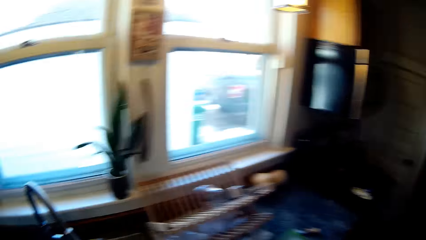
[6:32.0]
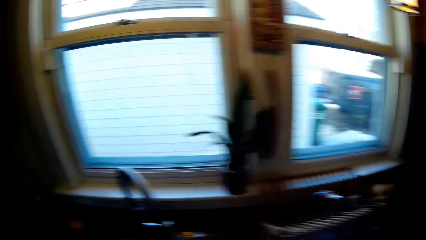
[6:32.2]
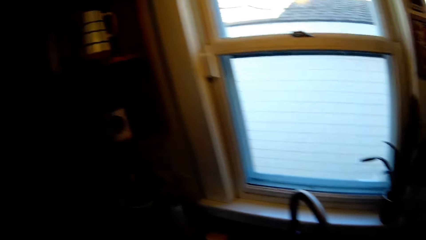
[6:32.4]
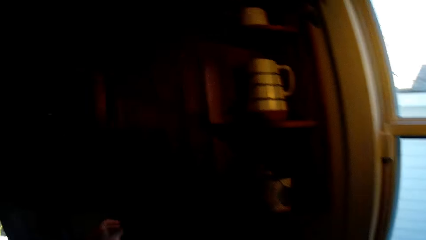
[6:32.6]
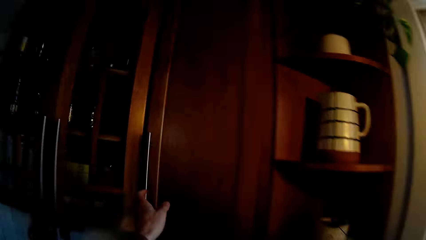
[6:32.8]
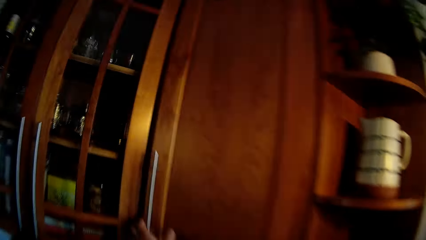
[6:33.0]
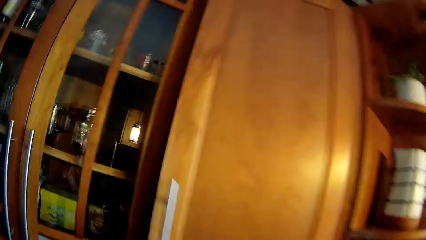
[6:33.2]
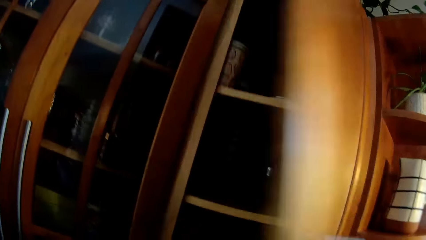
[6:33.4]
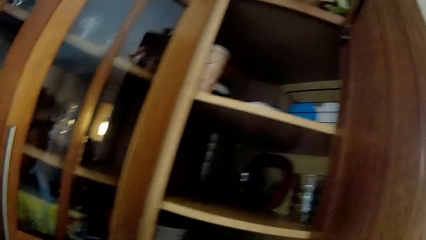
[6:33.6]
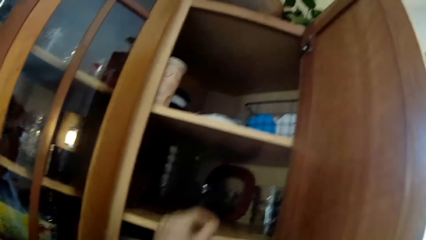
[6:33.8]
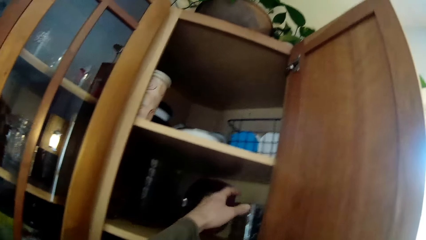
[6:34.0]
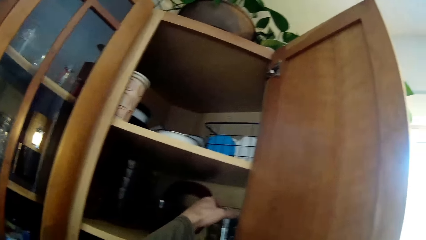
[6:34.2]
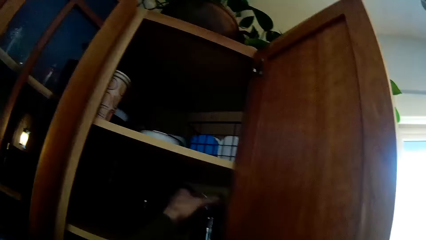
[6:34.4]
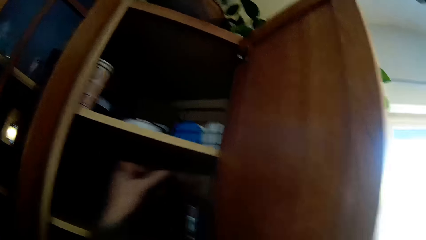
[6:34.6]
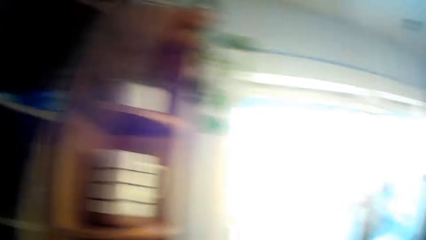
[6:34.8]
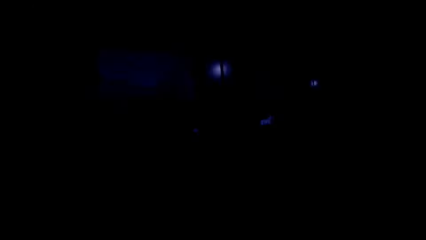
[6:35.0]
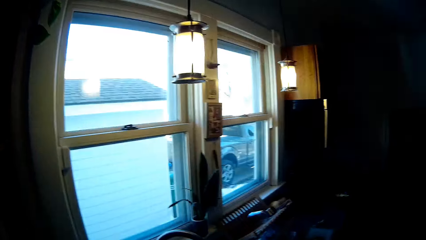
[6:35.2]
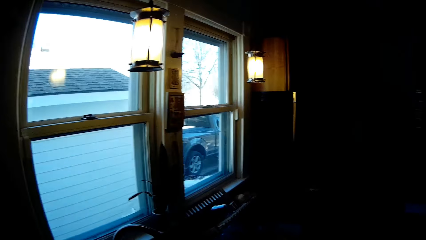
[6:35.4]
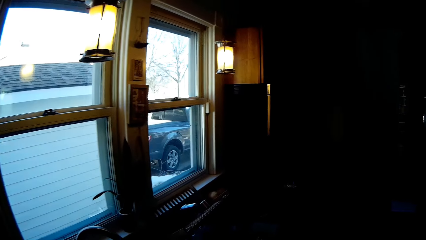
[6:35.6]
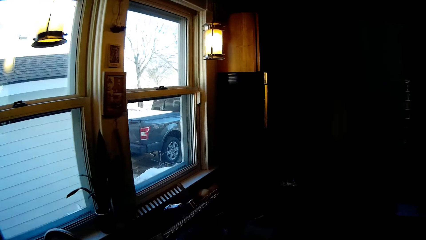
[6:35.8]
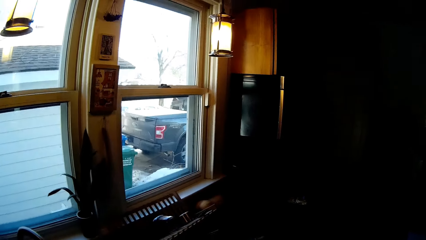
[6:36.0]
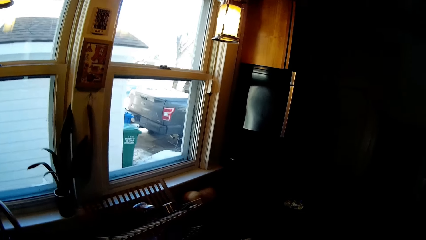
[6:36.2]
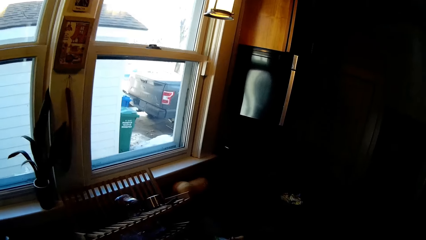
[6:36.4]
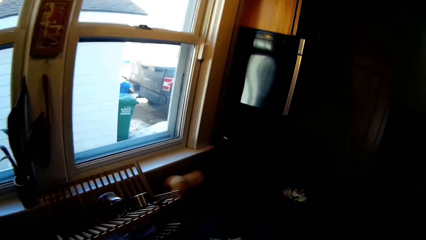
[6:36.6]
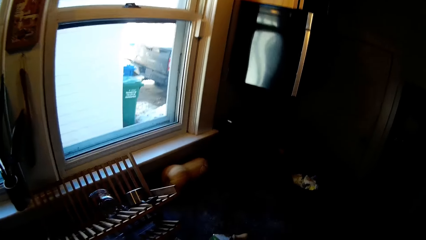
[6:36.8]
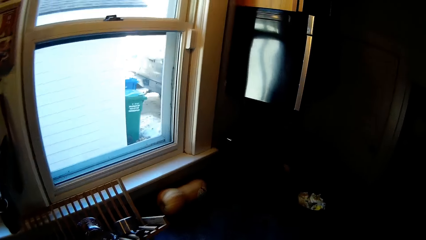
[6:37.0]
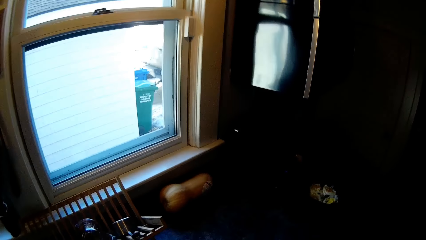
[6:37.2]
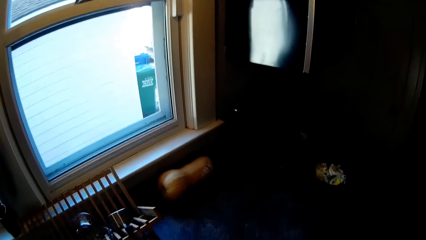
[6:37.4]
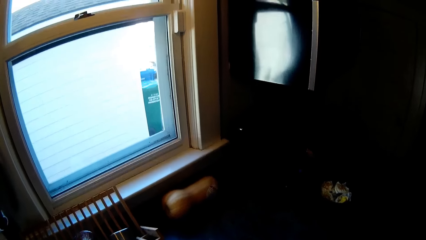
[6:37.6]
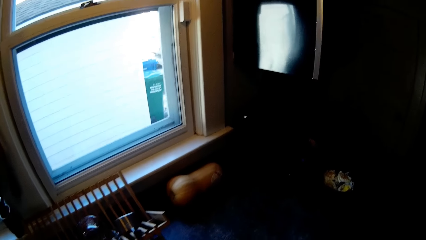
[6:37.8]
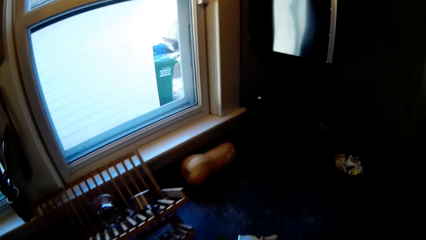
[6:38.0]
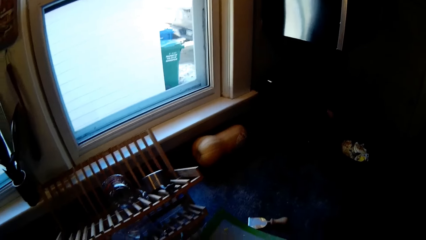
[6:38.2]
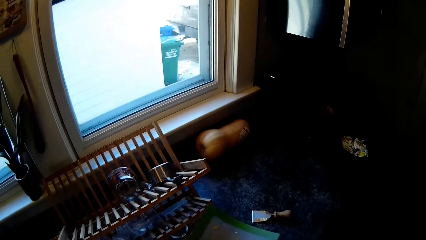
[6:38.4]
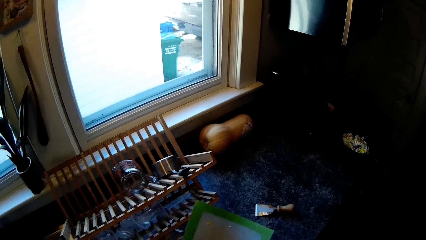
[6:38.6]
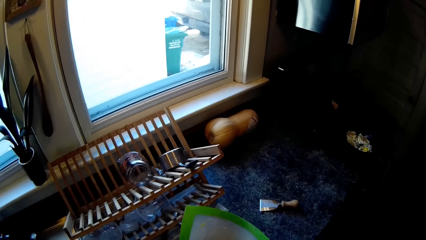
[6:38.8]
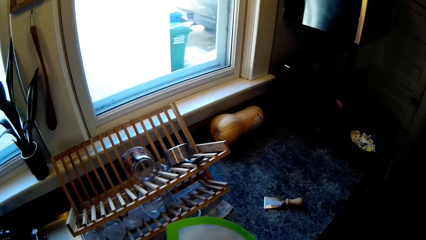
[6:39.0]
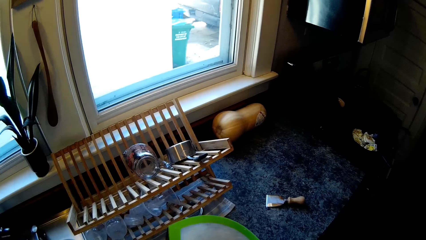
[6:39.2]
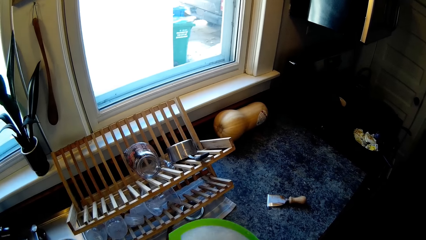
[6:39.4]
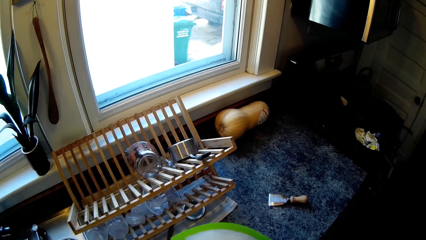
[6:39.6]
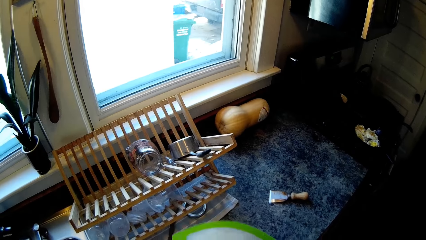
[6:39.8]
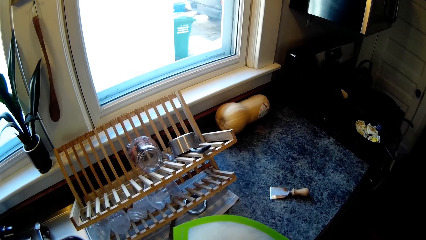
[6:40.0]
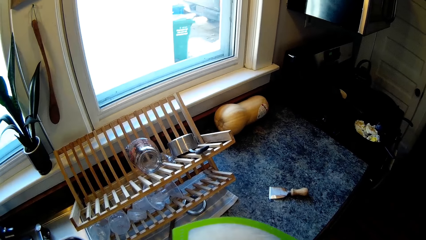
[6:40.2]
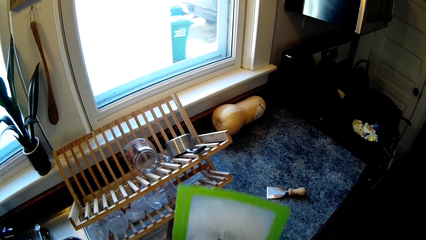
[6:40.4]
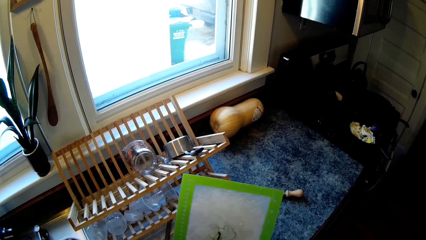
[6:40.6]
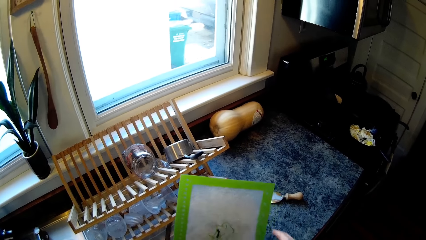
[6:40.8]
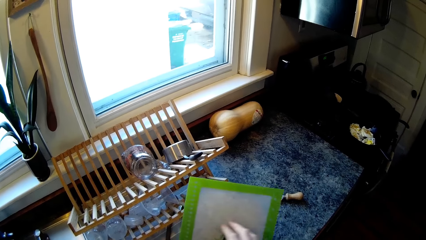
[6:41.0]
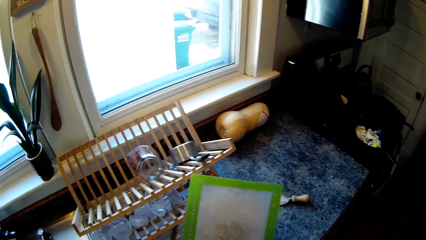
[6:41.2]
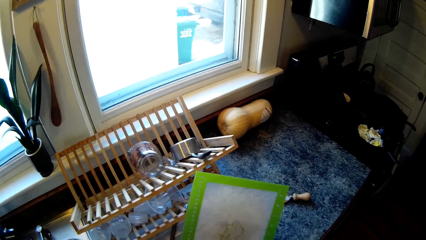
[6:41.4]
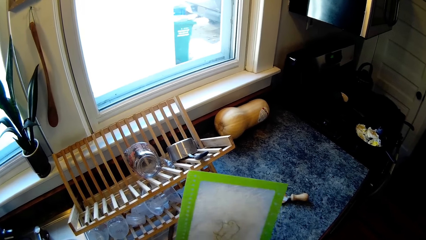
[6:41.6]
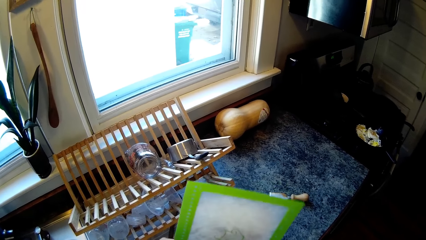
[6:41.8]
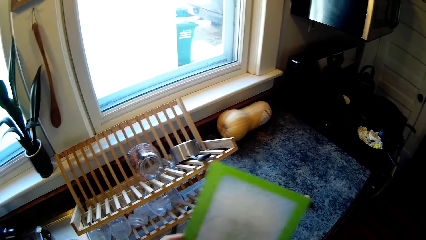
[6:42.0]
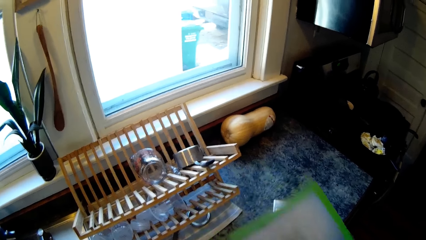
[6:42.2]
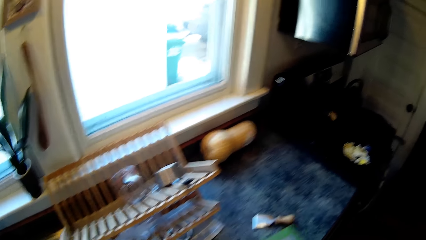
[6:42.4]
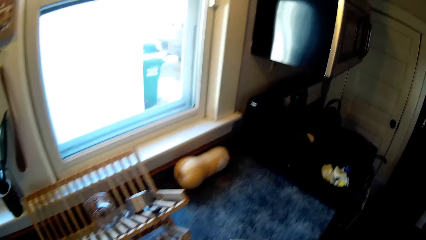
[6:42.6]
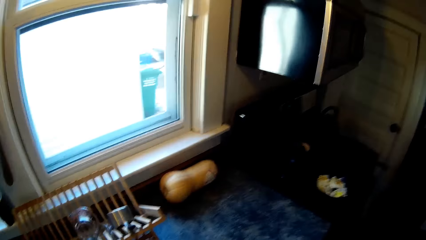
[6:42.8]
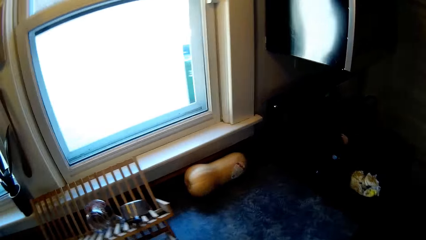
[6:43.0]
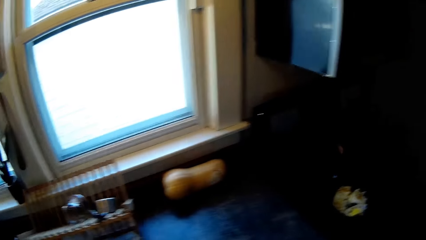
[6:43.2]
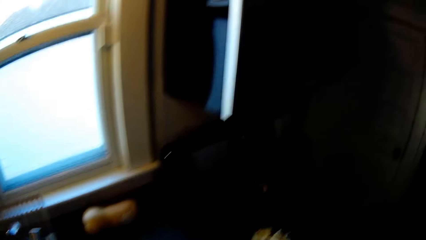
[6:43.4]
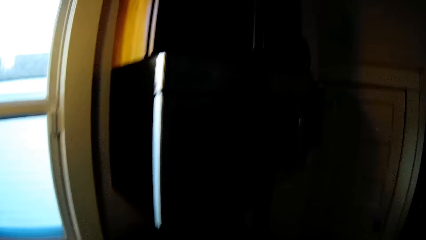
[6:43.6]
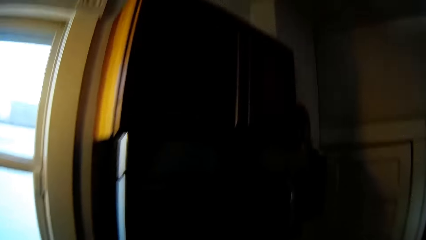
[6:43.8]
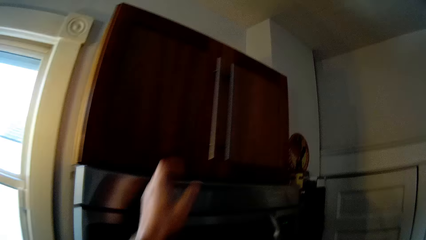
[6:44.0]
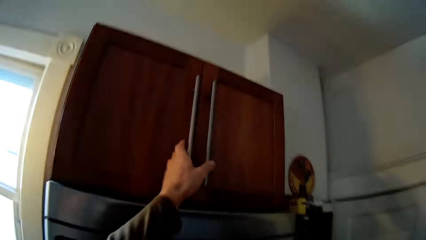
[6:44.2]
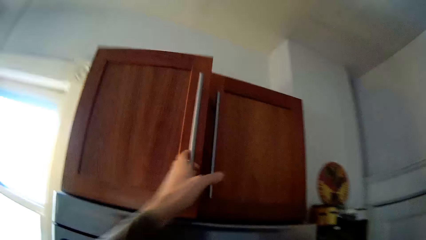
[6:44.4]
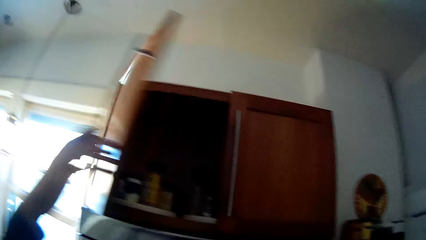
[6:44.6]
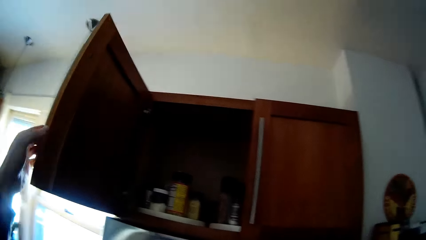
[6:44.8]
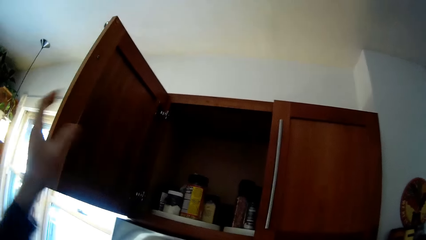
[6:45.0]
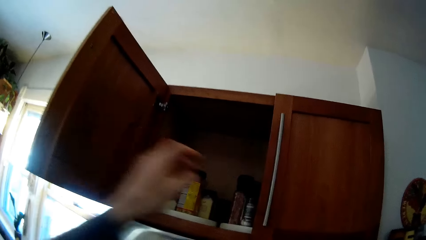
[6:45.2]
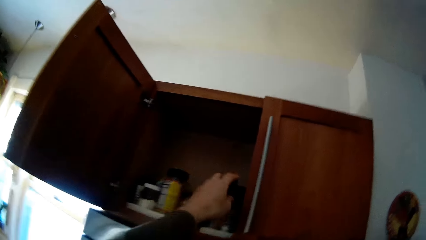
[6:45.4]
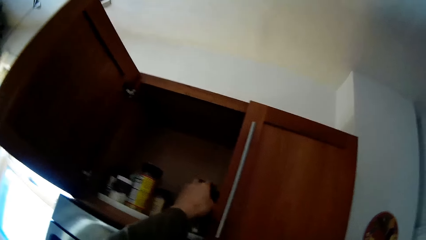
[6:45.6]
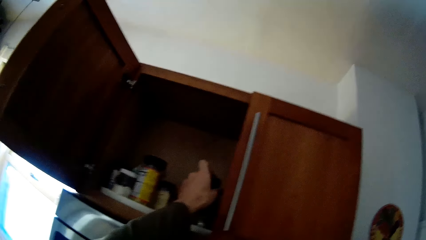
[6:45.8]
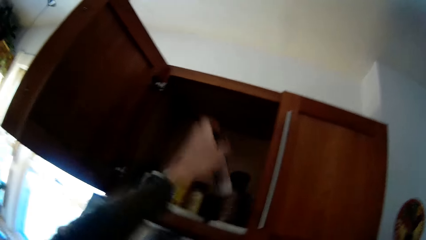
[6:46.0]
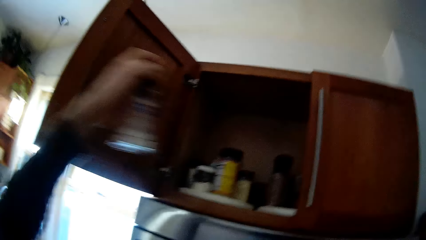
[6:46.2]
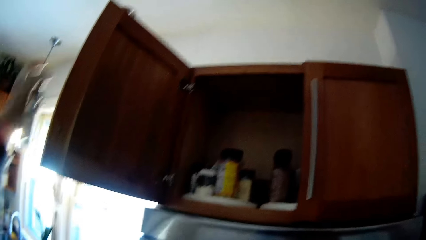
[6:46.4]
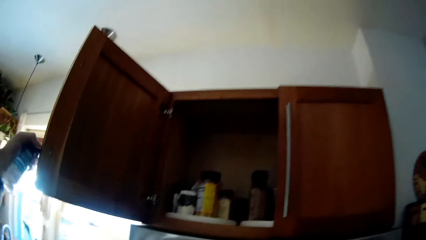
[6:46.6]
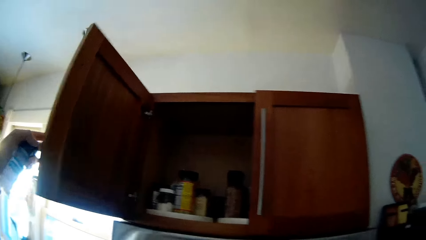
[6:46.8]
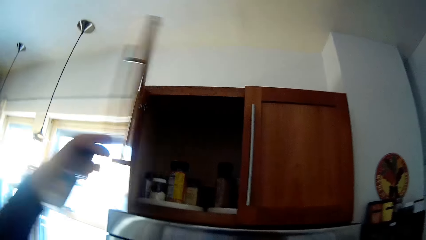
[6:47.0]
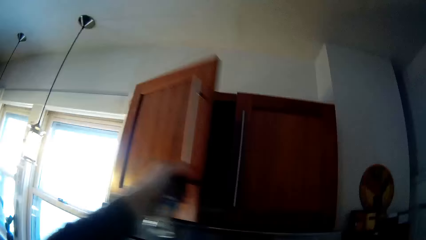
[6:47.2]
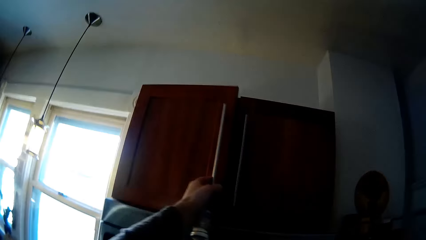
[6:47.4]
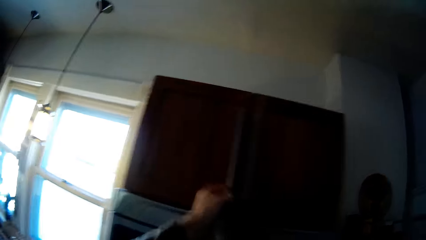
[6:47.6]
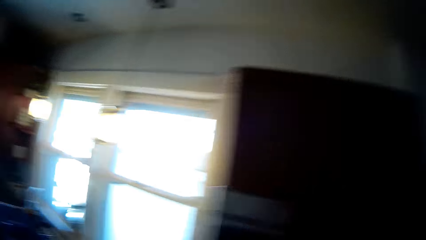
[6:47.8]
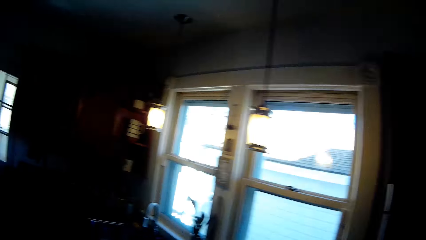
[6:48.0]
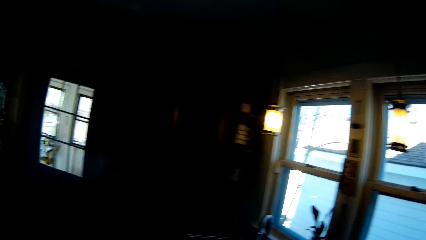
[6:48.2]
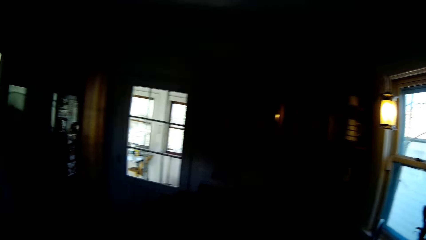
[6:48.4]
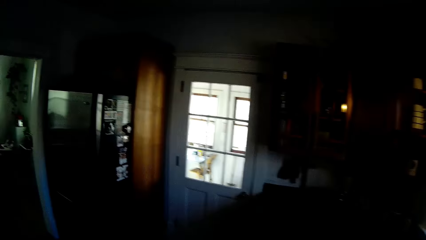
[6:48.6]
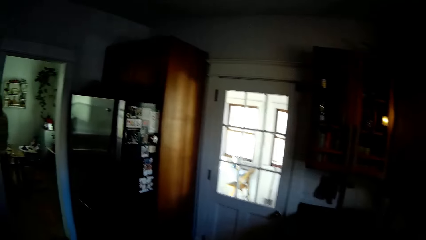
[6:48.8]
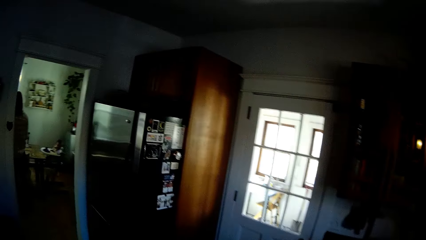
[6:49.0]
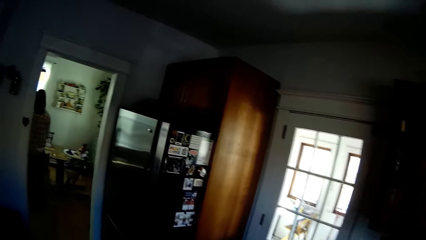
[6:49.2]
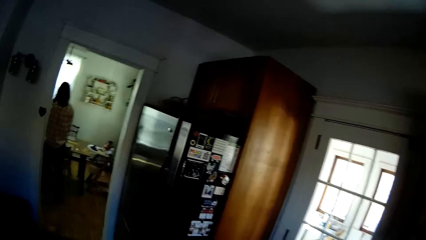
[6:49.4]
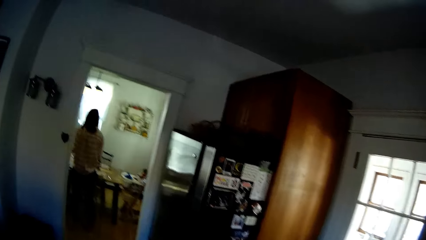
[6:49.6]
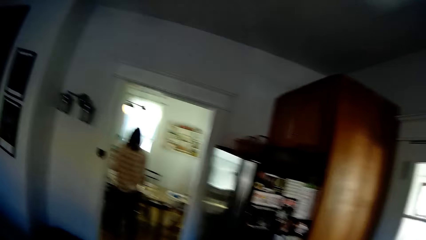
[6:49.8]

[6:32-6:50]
The camera wearer opens a kitchen cabinet with his right hand. He picks up a plate or glass from the kitchen cabinet with his left hand. He walks. He pours the vegetables in the tray on the countertop into the plate with both hands. He picks up the tray from the counter. He cleans the tray with his finger. He puts down the tray. He opens the kitchen cabinet with his left hand. He picks up a bottle from the cabinet with his left hand. He closes the cabinet with his left hand.
